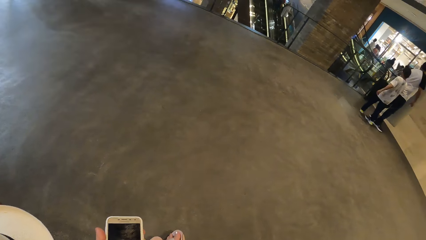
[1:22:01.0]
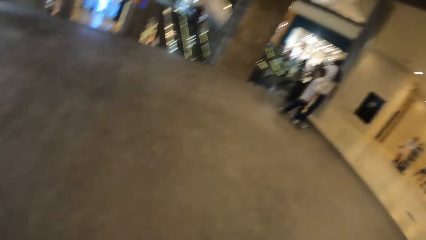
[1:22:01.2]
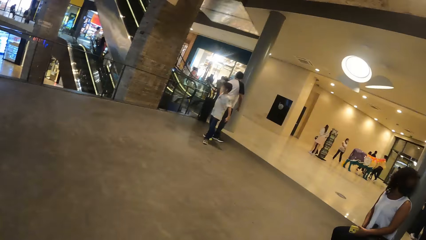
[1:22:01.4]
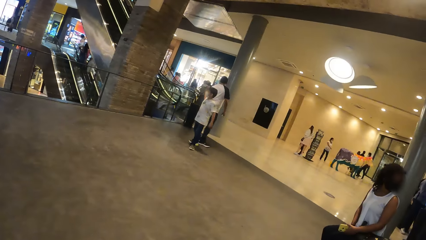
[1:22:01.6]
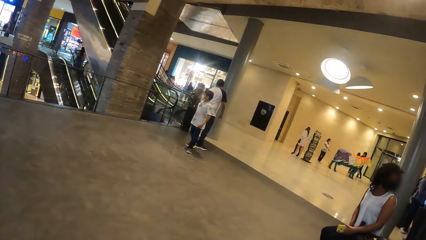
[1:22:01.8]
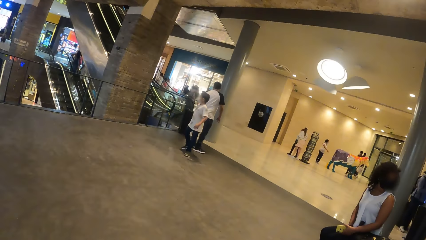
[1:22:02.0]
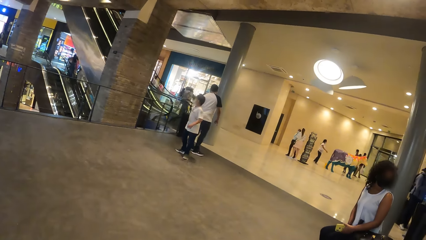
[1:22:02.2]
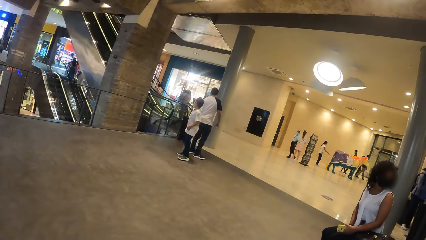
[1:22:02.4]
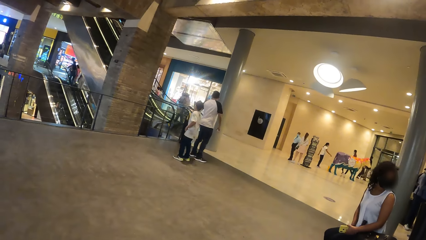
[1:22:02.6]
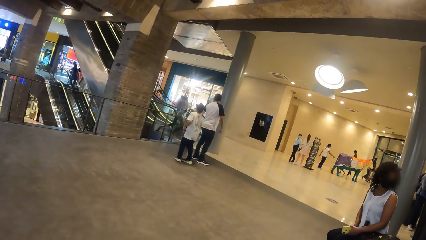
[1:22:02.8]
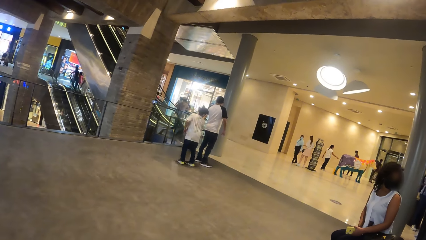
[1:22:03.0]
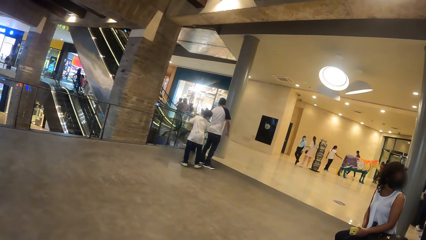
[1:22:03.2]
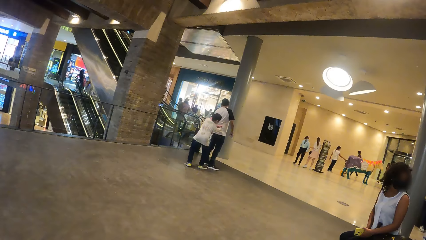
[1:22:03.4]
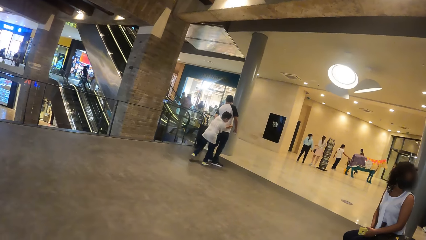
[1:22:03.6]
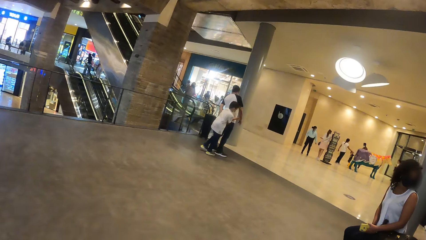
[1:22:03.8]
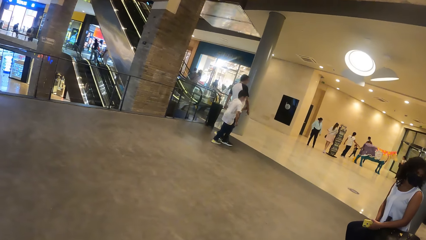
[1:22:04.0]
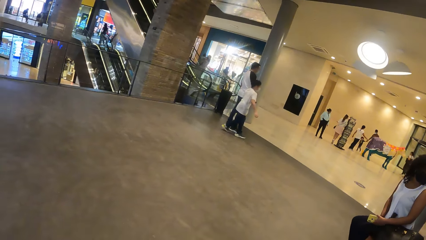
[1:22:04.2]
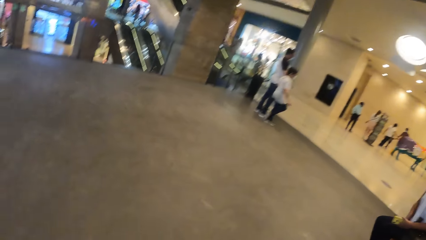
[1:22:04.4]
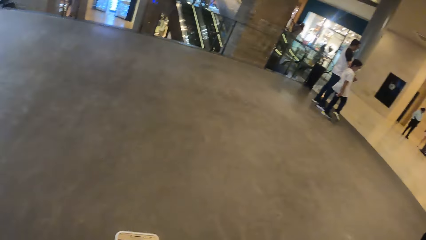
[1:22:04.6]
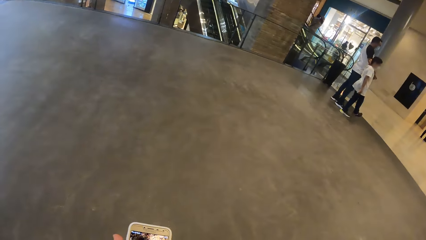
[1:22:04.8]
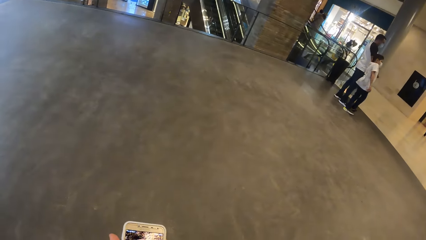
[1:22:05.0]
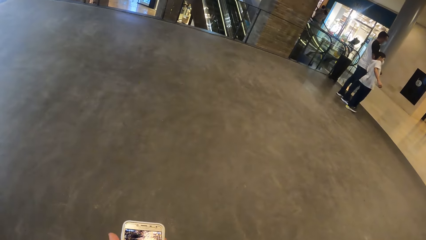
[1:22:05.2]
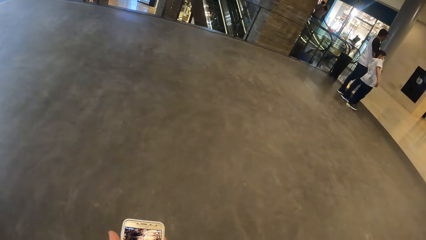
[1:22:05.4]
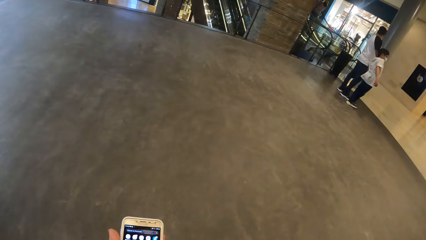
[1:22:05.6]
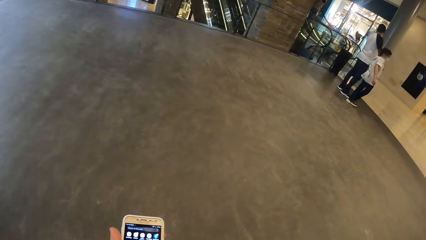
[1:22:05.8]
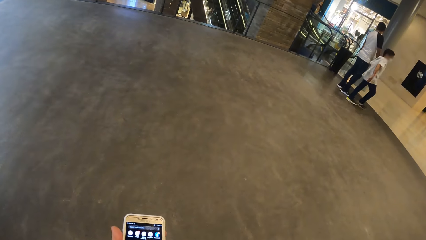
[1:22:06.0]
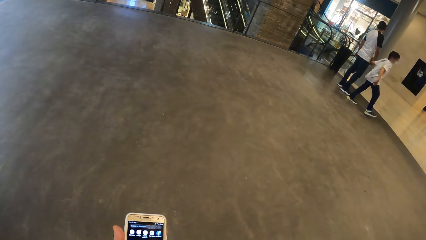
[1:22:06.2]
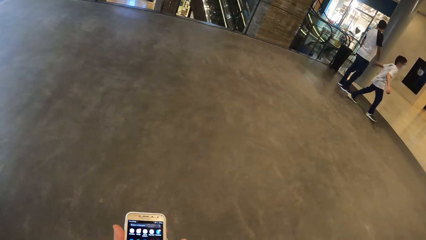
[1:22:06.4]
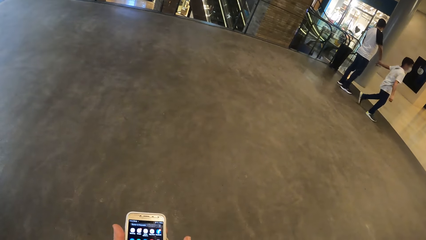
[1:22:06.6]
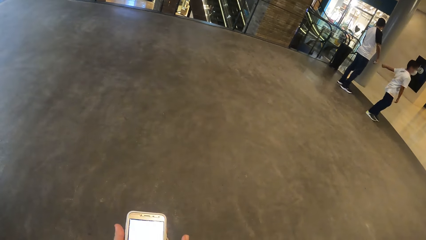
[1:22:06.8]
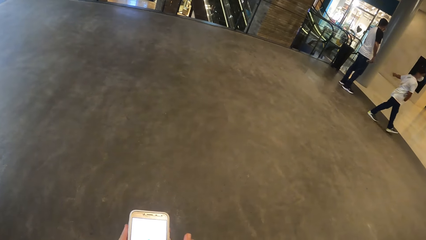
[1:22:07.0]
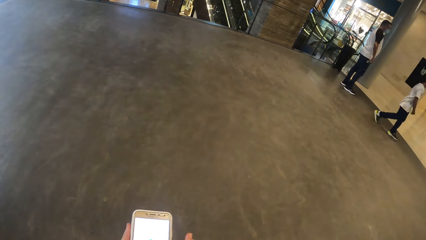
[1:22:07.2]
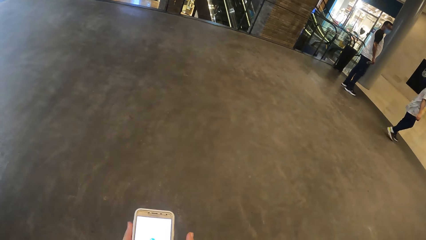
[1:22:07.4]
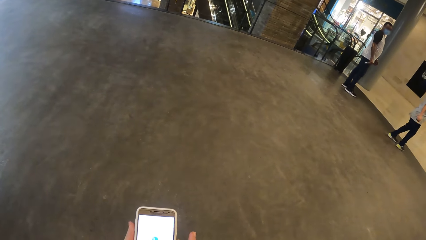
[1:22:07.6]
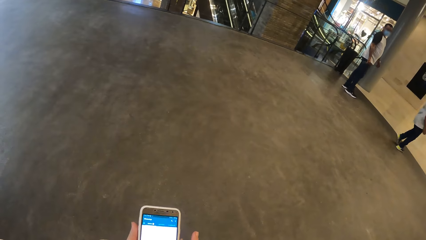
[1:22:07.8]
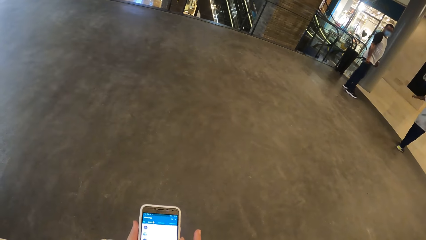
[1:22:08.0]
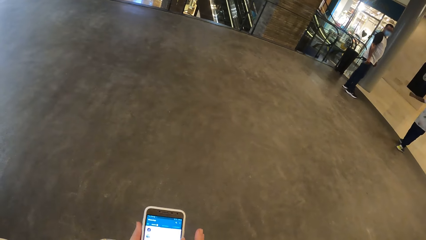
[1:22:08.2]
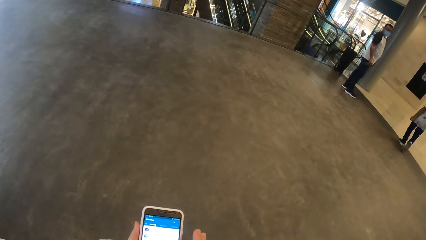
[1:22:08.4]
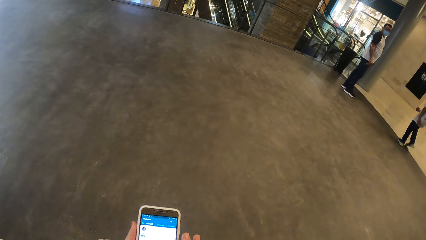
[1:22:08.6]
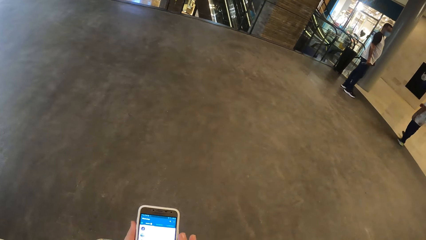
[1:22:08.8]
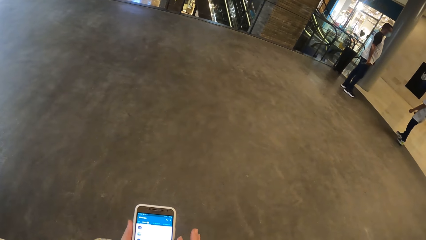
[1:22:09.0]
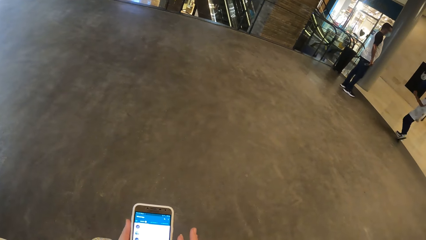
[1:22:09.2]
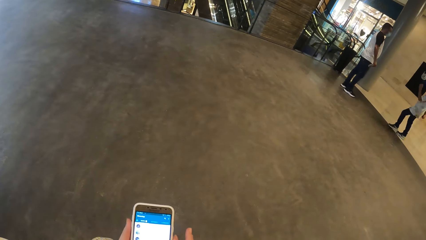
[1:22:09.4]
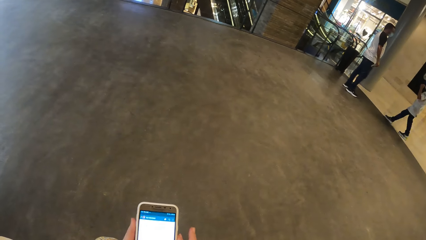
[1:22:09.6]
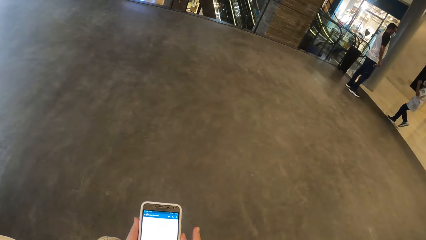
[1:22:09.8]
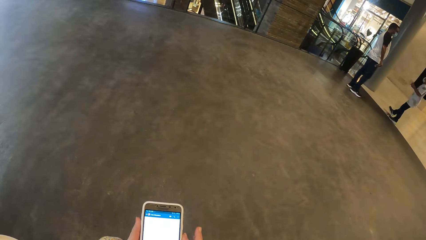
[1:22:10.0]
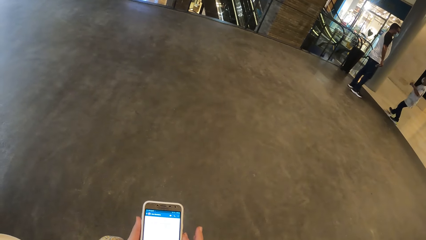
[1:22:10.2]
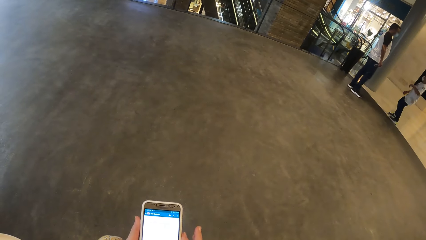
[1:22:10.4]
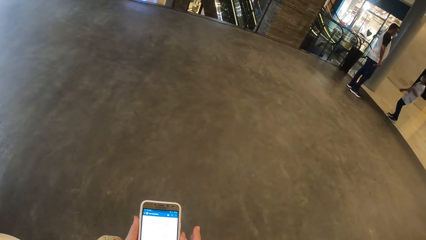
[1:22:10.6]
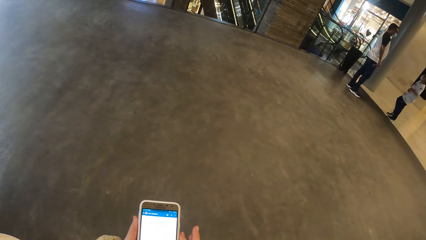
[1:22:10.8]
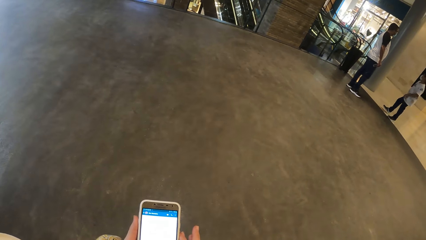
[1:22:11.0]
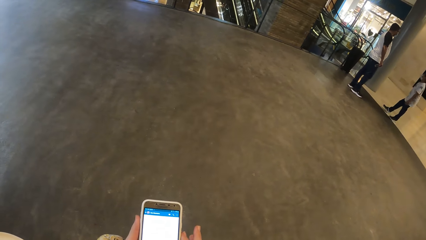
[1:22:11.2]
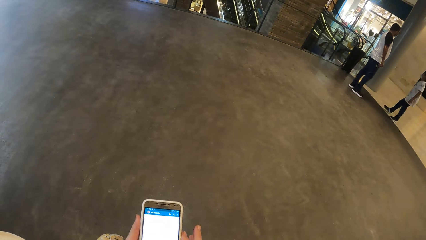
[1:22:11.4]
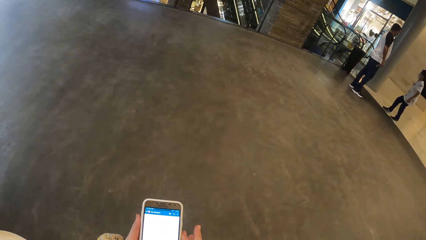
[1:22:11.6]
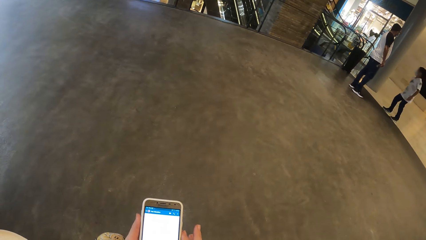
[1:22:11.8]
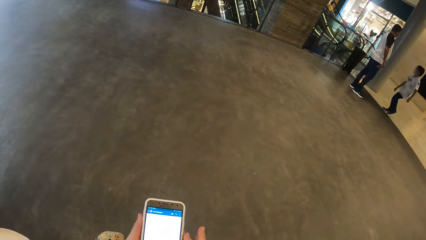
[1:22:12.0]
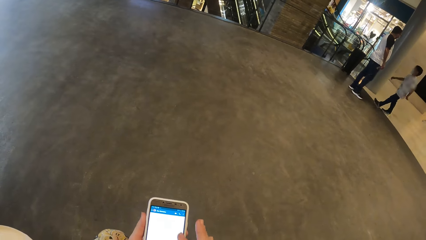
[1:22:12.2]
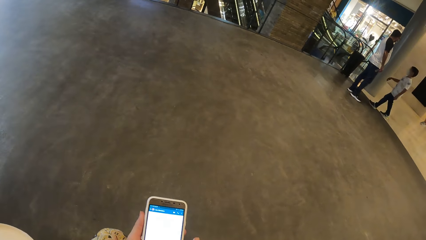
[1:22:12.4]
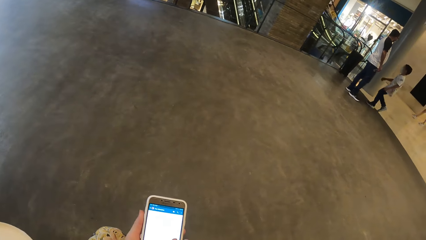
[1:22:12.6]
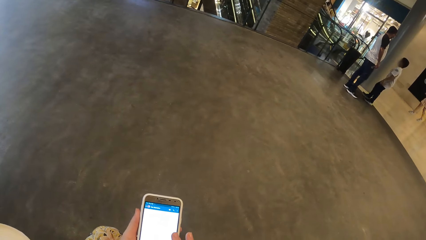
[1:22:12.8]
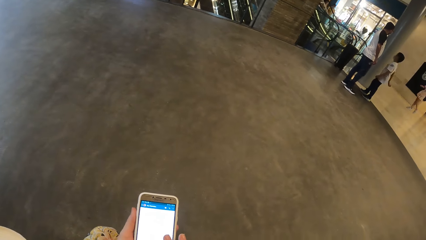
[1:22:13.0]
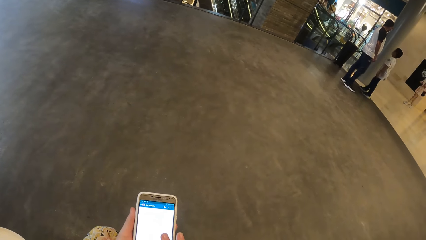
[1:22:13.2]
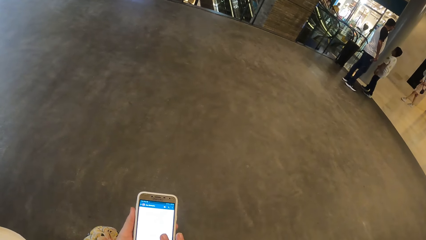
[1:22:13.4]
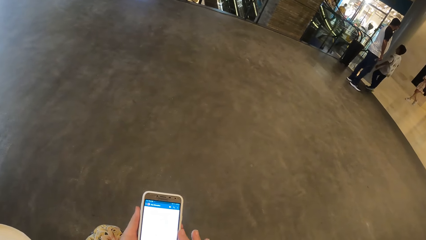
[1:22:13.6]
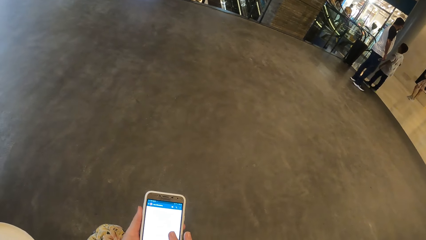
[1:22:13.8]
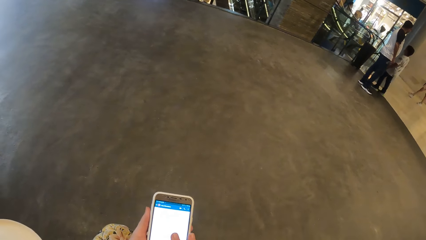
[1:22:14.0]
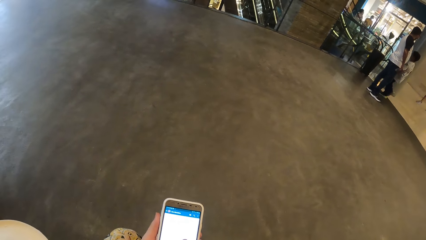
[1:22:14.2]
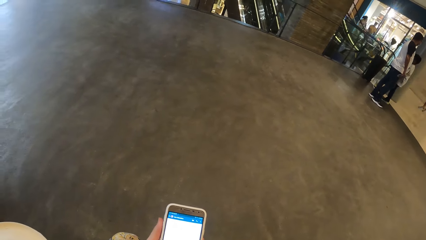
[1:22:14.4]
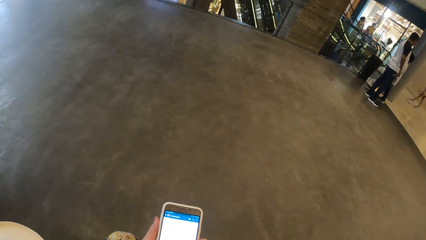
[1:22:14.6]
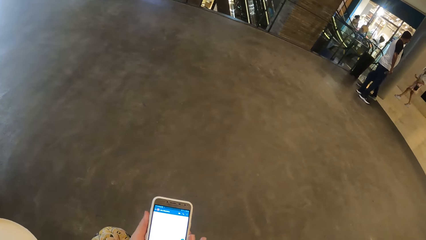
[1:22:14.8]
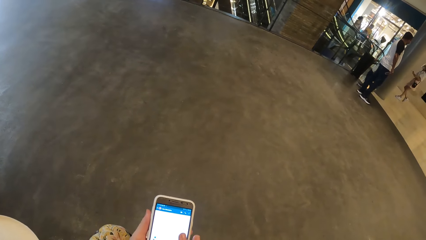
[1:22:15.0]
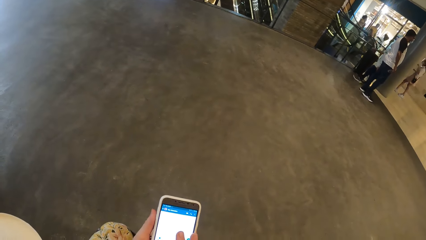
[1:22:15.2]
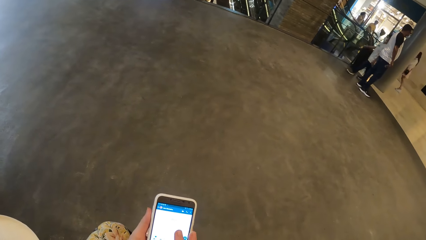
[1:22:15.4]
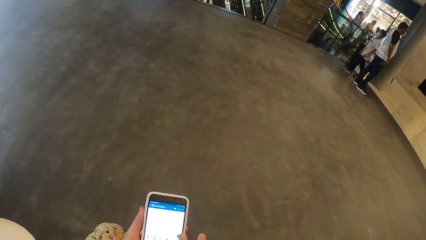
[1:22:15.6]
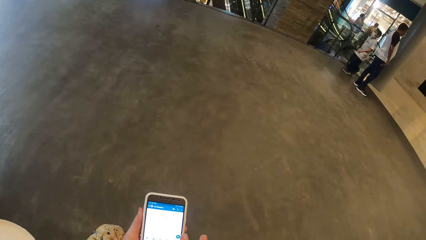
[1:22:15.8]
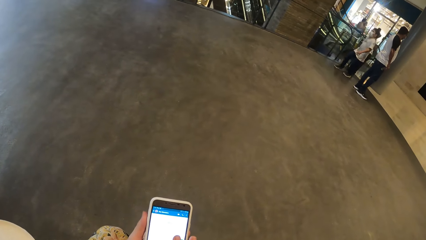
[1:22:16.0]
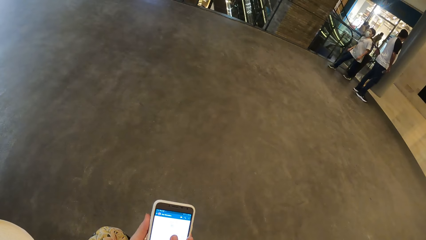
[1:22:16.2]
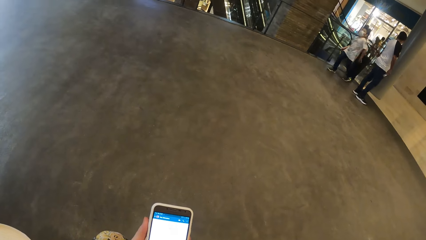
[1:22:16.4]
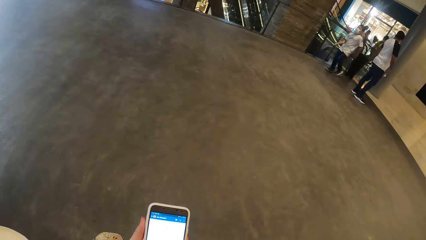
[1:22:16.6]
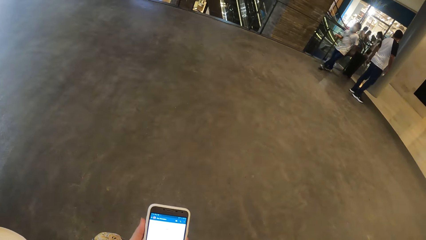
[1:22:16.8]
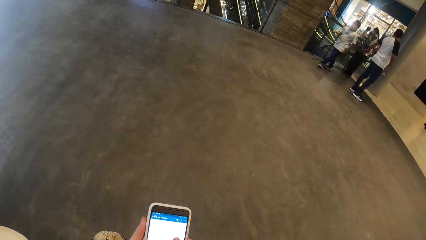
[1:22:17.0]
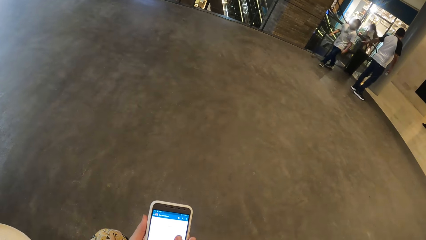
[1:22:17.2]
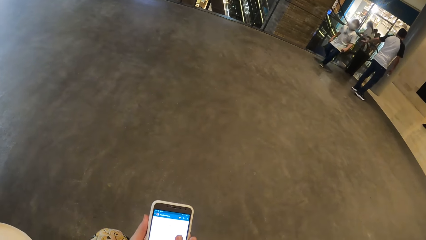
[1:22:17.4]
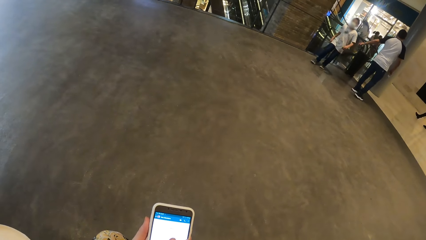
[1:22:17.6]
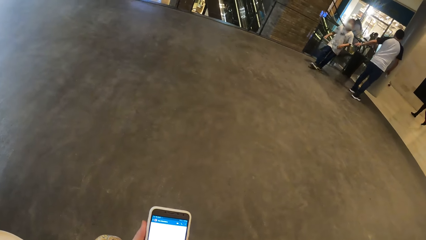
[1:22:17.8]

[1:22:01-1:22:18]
The camera wearer looks around. The boy holds the right hand of the man with his left hand. The camera wearer operates the phone in her left hand with her right hand. The boy dances.
